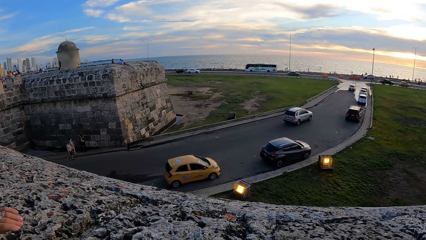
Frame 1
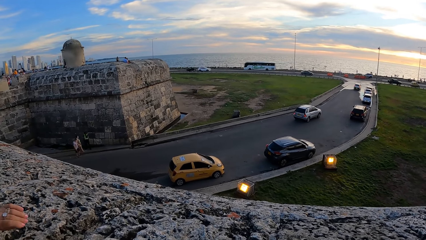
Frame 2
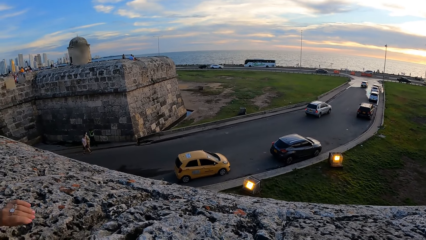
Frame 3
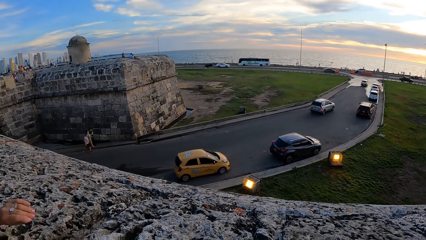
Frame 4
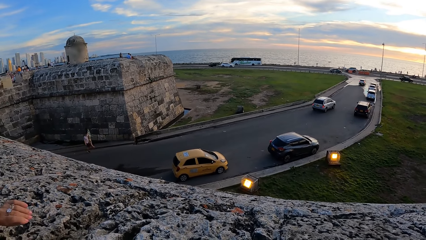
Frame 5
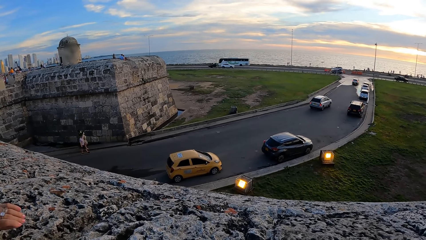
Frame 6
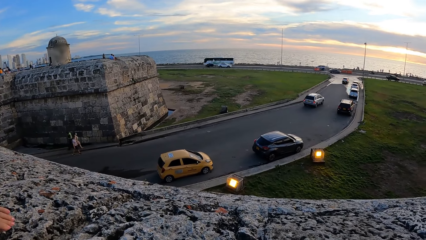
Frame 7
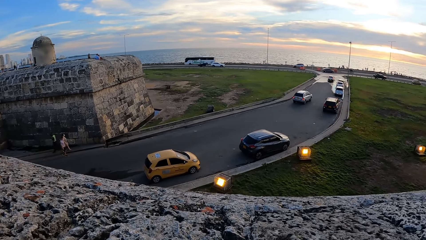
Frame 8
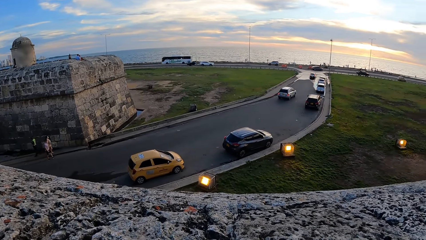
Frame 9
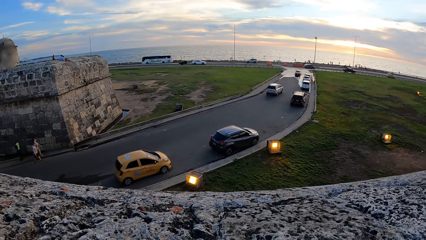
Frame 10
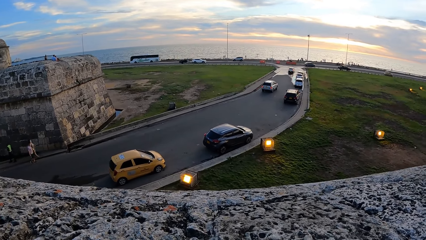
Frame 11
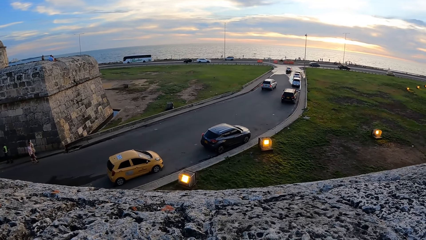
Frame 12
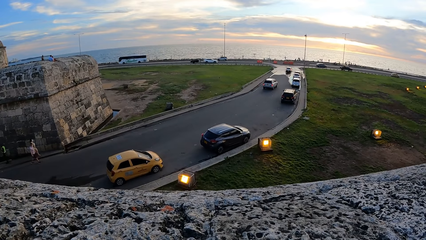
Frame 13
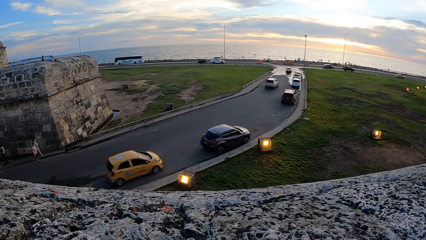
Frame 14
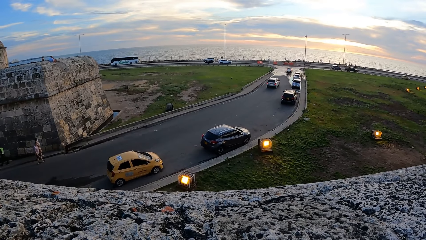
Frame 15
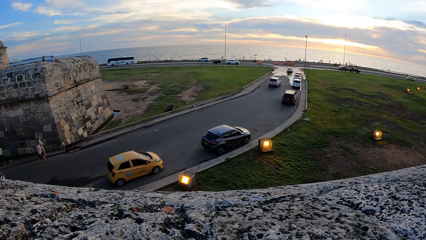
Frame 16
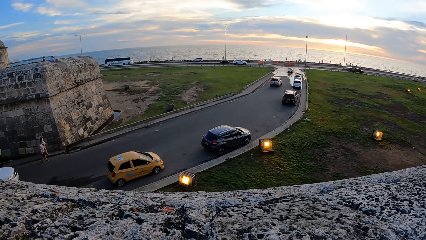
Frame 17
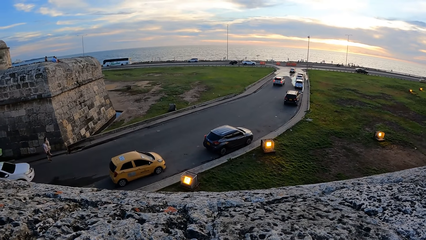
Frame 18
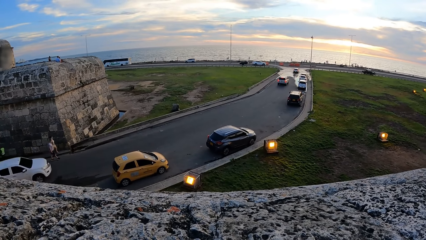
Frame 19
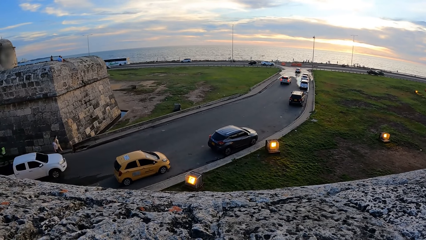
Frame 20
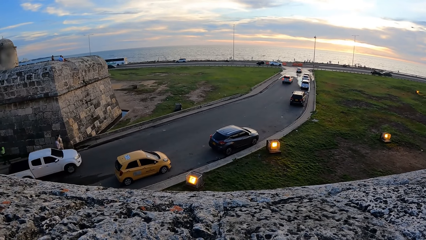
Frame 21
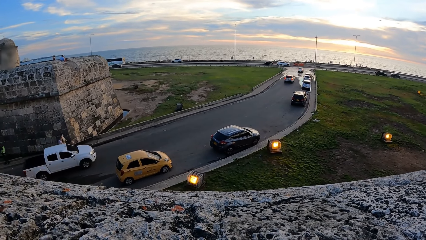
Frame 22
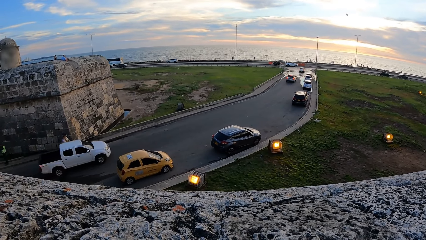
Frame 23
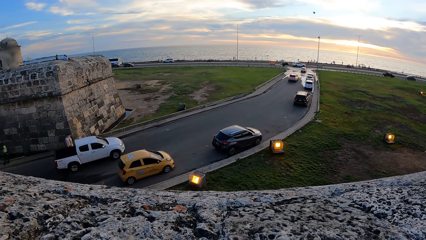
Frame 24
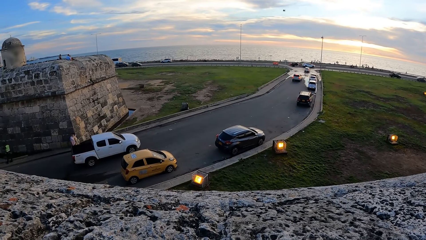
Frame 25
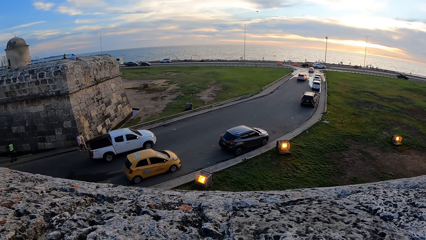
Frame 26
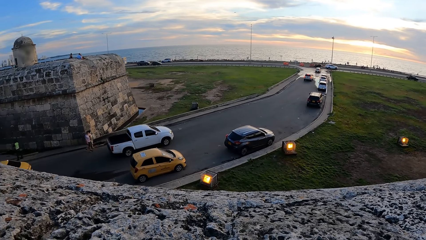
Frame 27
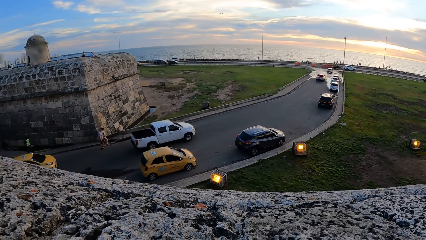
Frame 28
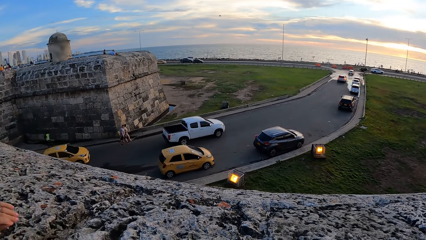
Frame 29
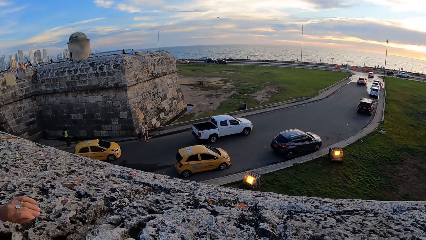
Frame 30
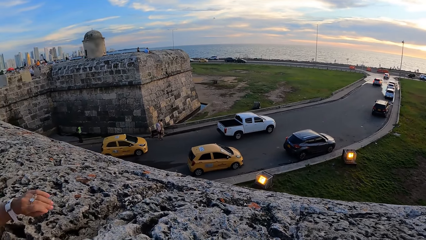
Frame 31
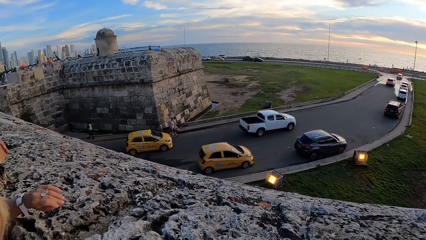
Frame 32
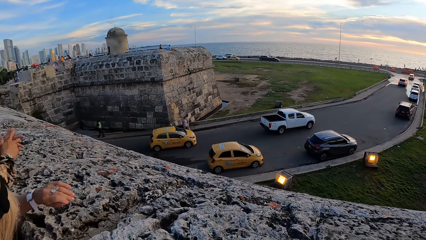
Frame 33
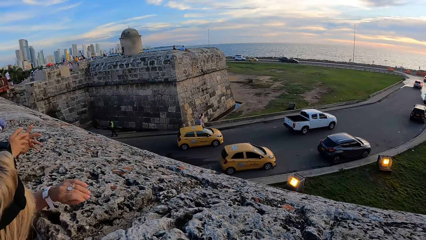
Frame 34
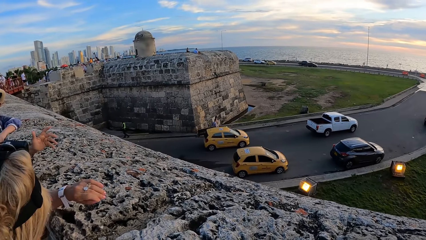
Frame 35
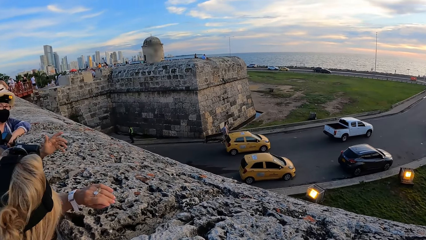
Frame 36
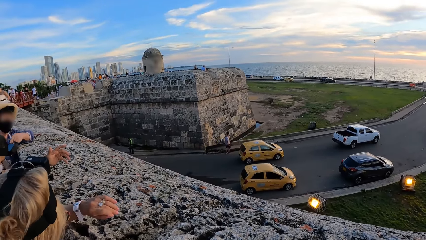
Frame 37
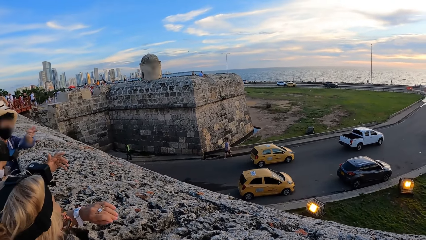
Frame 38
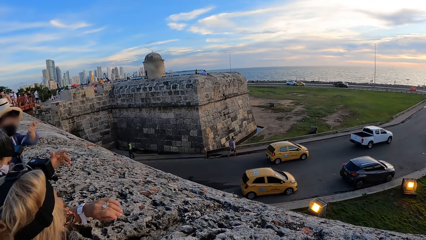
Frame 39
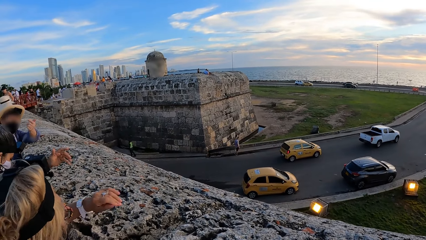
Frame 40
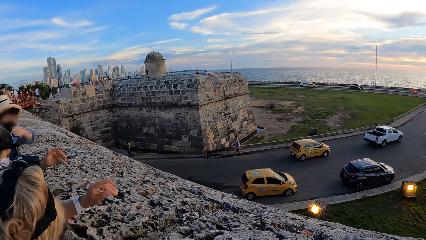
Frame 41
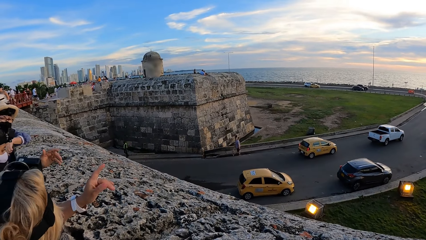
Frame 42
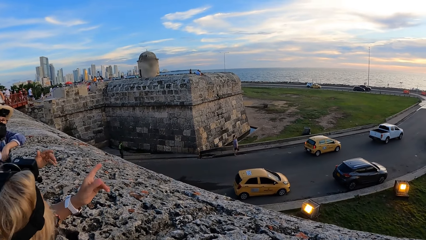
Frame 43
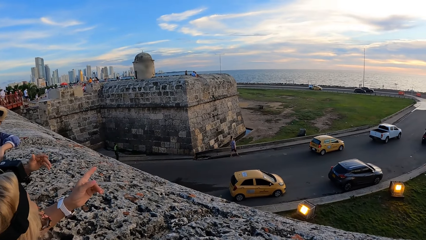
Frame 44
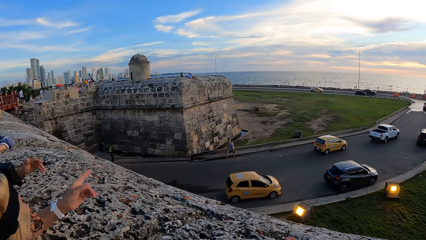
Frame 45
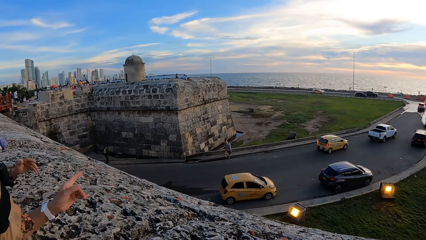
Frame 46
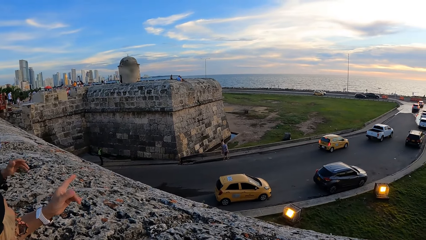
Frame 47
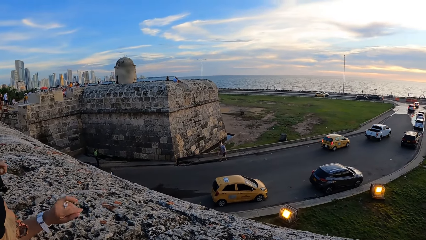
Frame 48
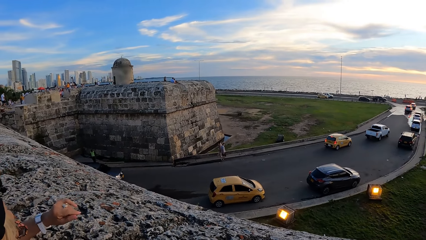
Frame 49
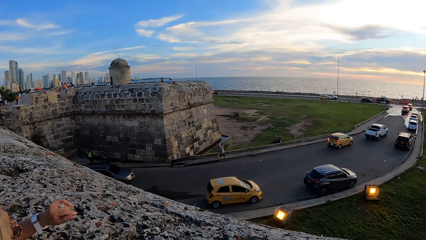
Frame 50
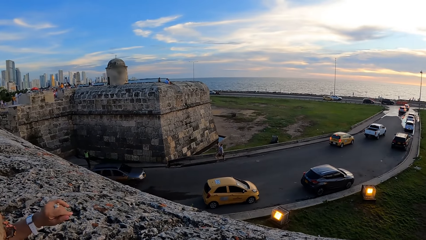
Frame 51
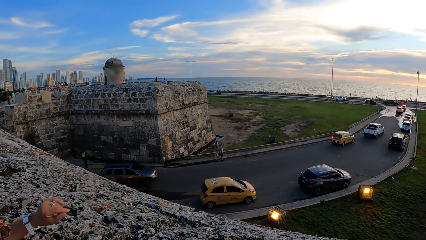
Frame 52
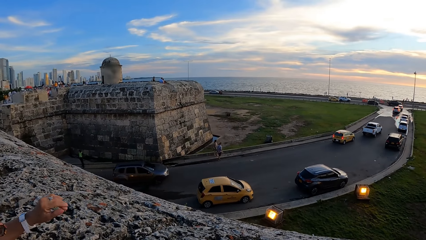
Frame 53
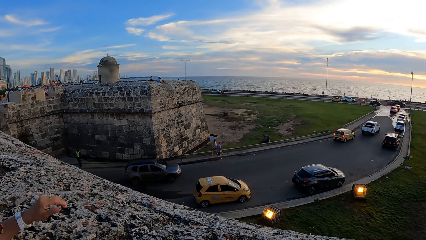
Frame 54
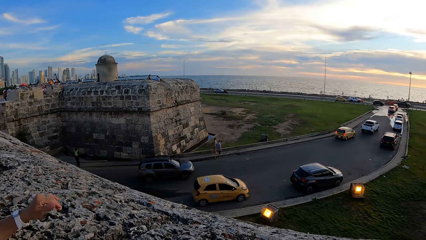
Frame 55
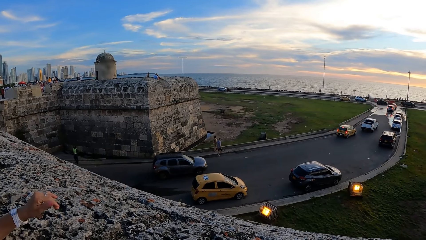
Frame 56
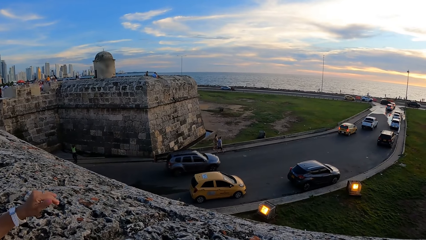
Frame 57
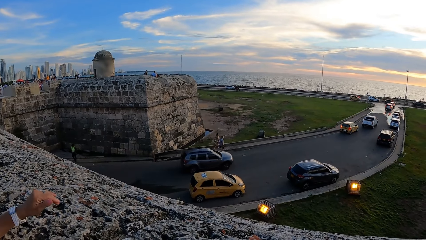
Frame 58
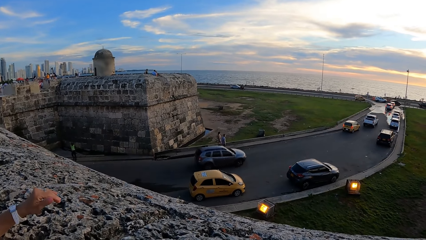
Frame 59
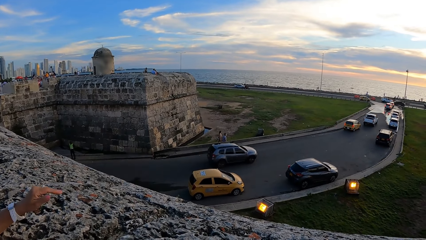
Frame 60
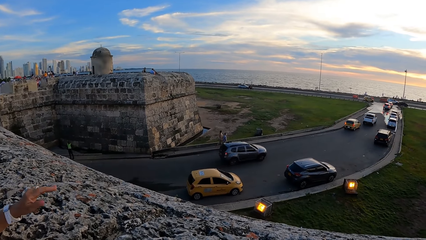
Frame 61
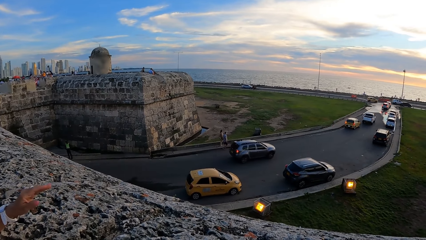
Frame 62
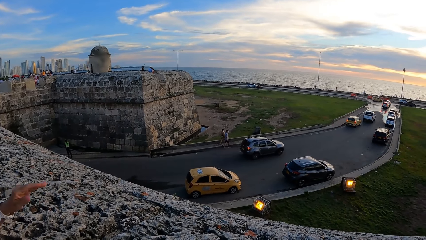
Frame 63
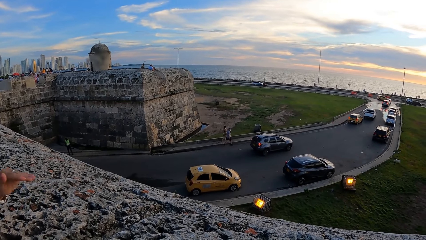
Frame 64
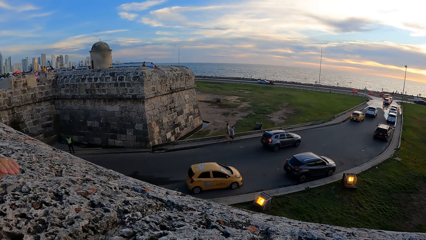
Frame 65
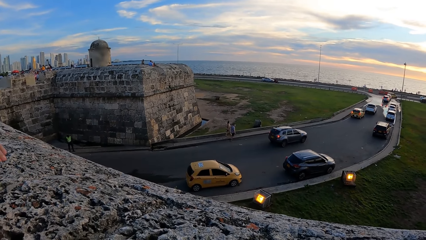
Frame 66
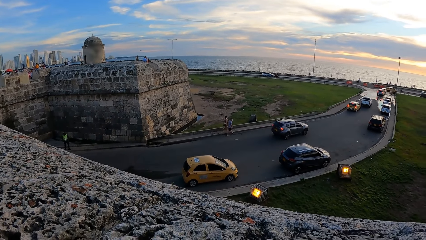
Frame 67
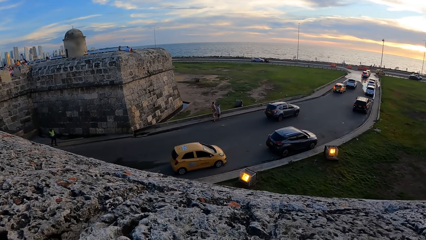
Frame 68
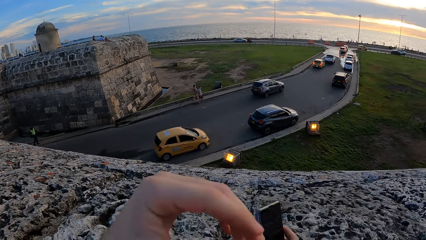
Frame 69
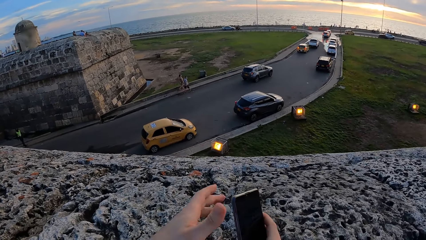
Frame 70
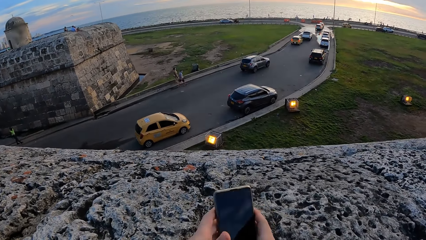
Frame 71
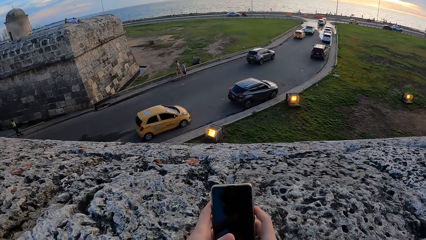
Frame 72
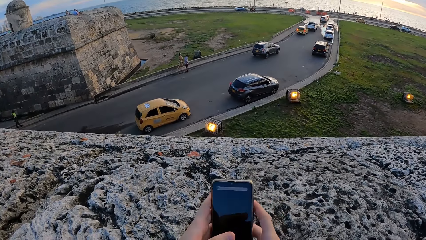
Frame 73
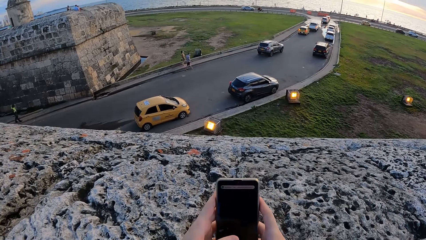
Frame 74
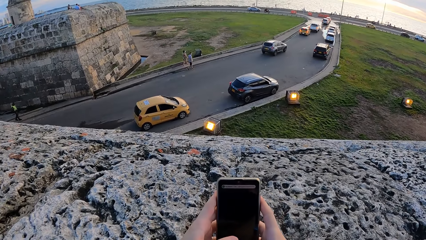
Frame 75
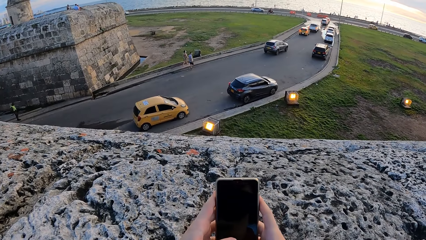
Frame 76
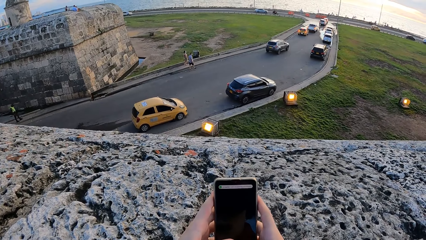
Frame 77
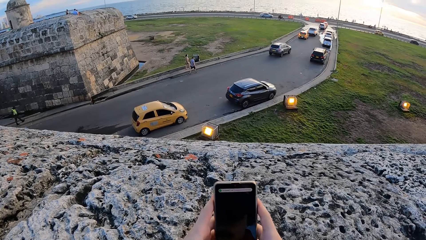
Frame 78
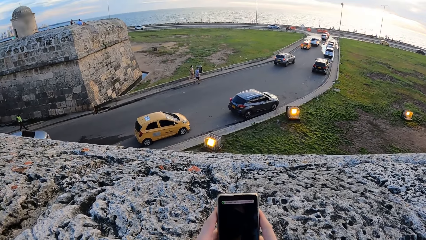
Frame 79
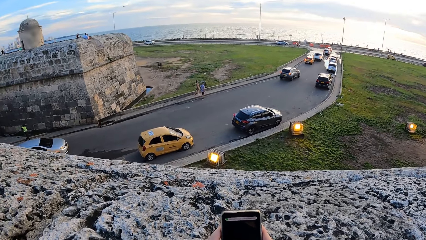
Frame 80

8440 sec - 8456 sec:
A woman interacts with another woman. The camera wearer holds the phone with both hands on the wall. She touches the phone with her hands.
